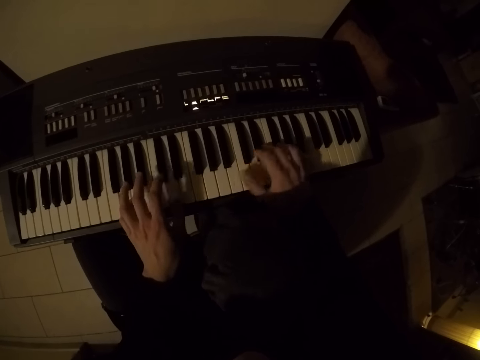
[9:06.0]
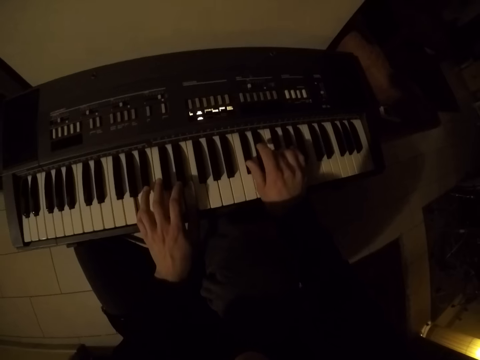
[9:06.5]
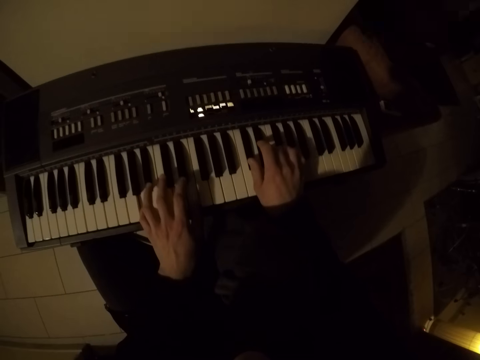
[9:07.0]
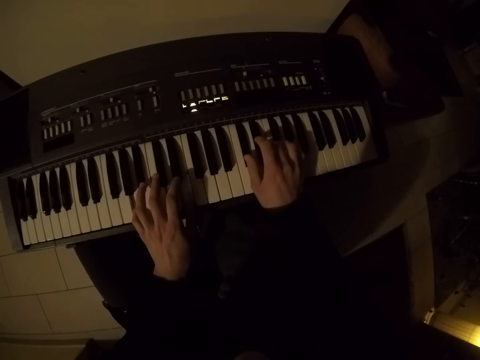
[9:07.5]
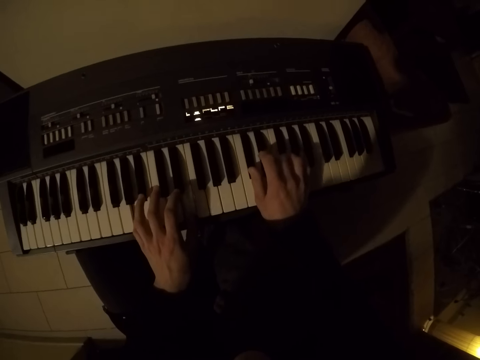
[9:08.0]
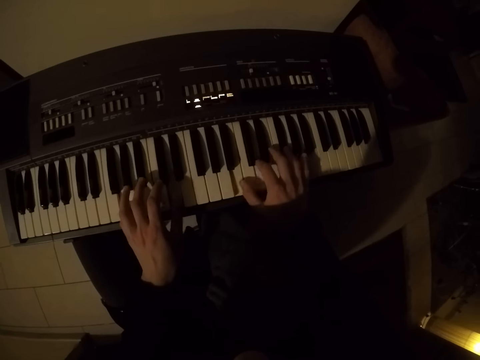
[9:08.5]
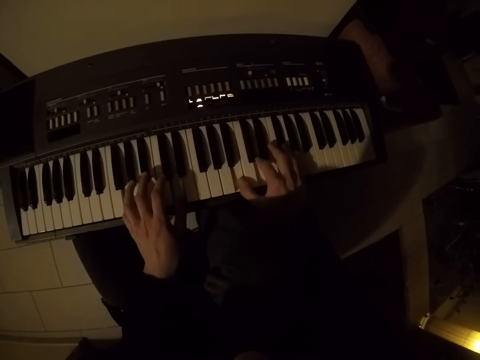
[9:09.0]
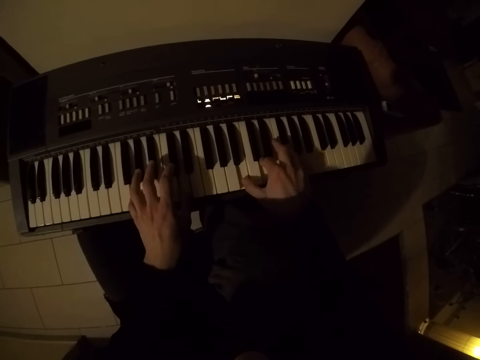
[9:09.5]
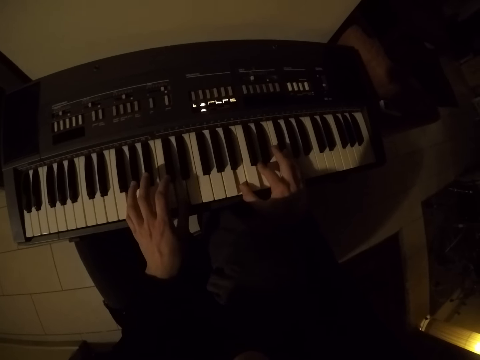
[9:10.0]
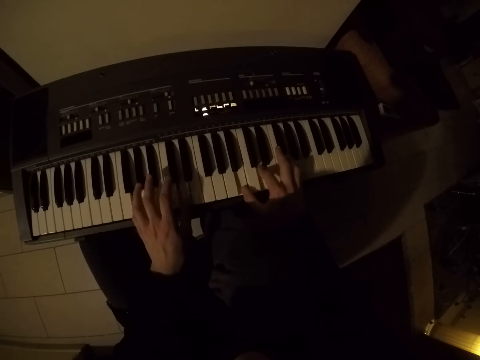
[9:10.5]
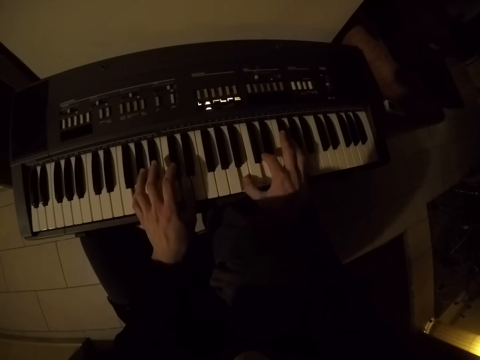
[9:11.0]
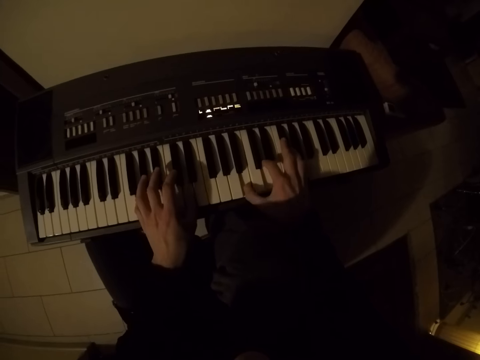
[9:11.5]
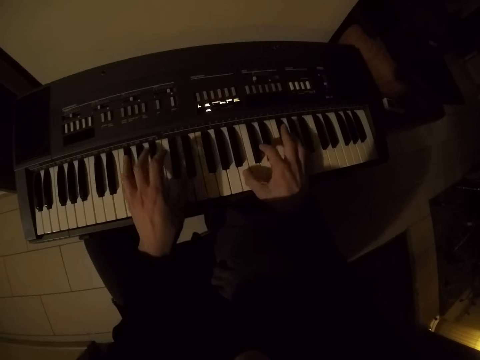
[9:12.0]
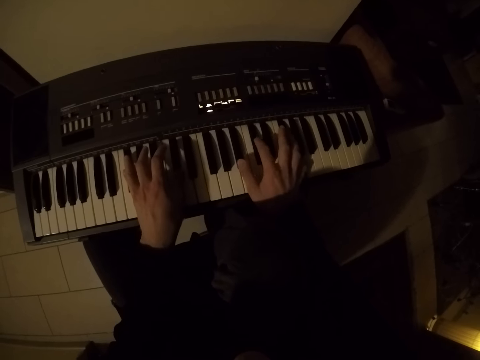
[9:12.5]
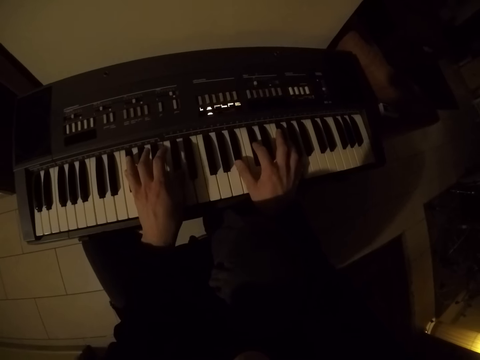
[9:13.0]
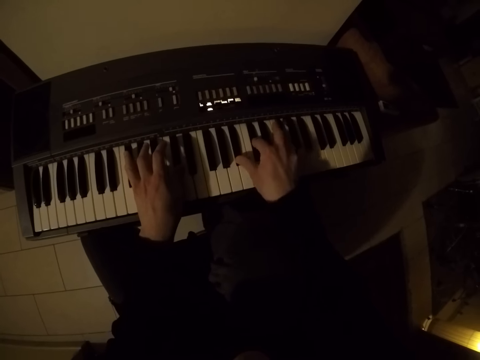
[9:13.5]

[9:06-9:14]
The camera wearer moves his feet on a chair. He plays a piano with both hands.

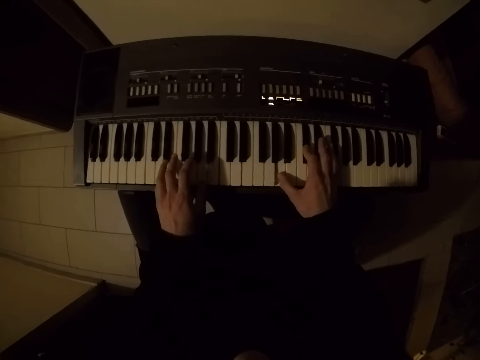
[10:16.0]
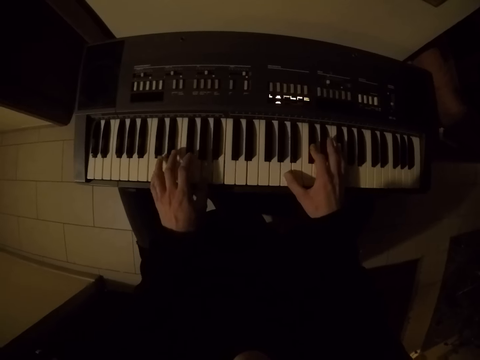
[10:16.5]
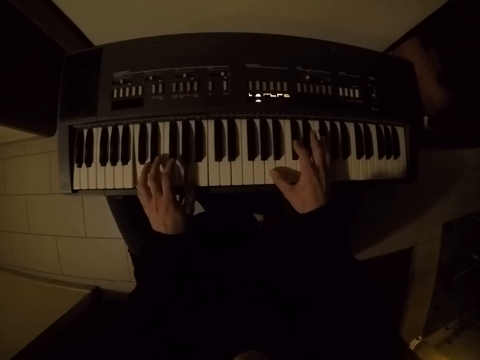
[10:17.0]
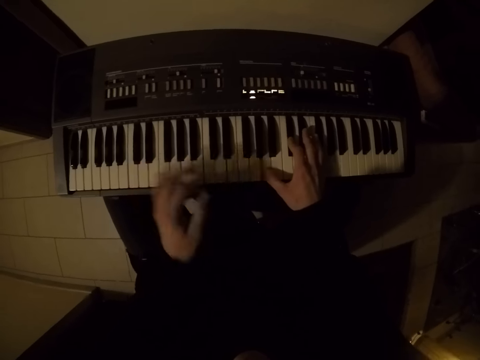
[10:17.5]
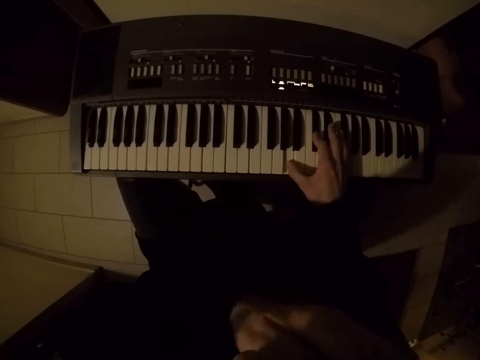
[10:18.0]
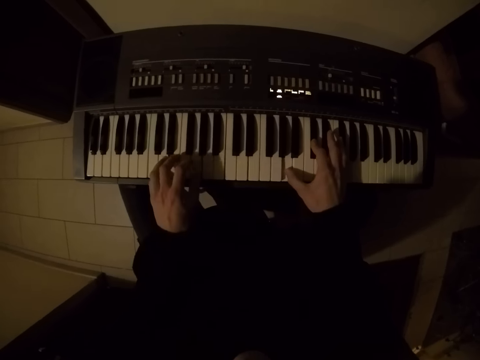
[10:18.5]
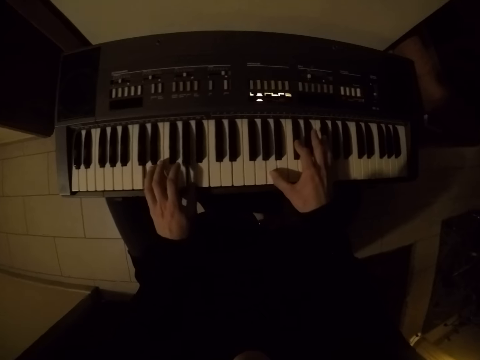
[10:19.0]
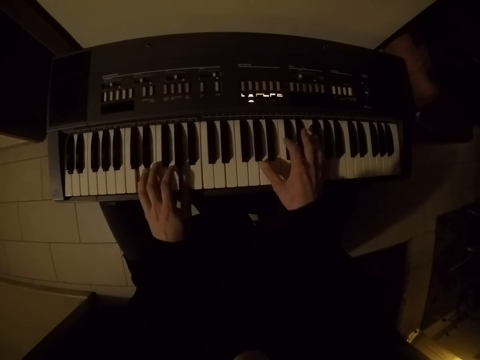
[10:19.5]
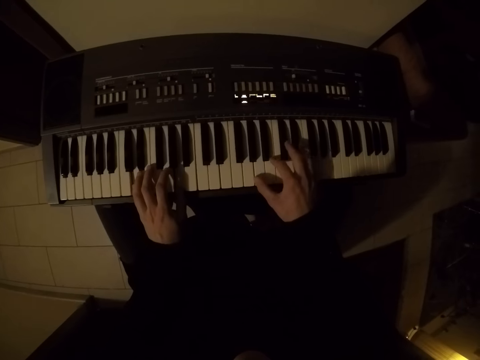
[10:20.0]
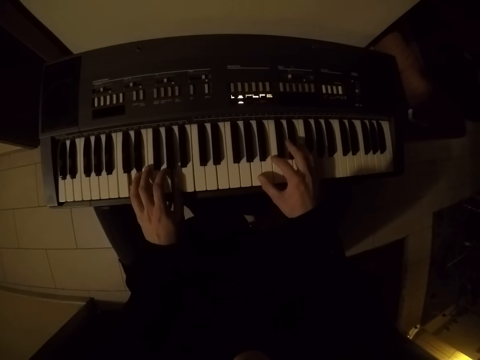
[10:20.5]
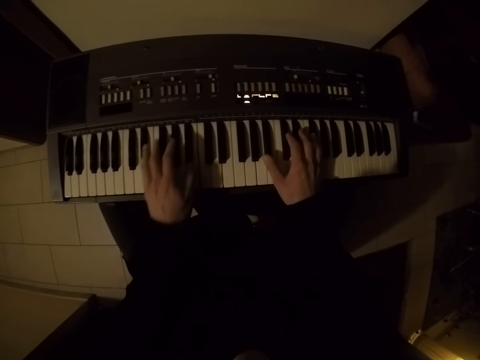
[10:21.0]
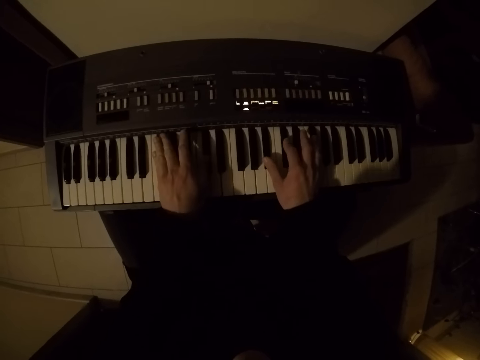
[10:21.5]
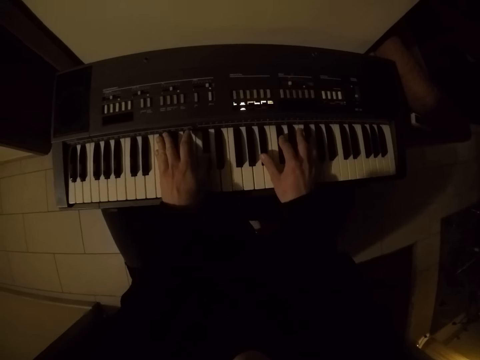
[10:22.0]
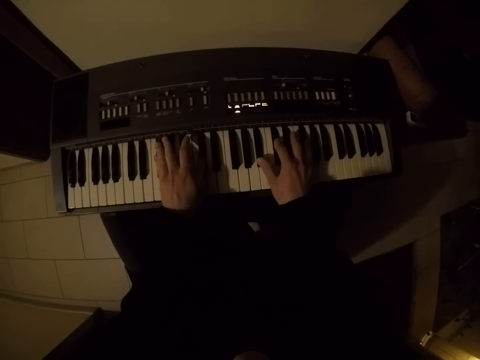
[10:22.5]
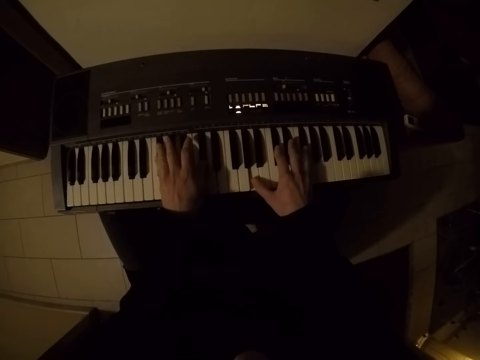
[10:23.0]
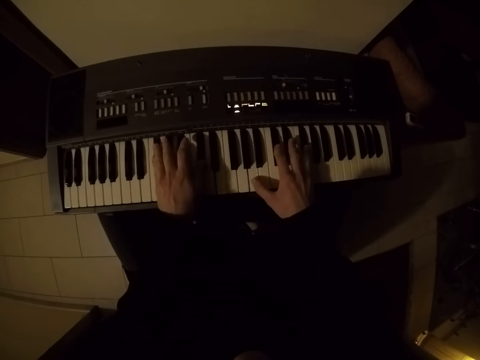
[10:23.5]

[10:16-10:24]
The camera wearer touches his nose with his left hand. He folds his hand. He places his left hand on the piano. He plays the piano with both hands.

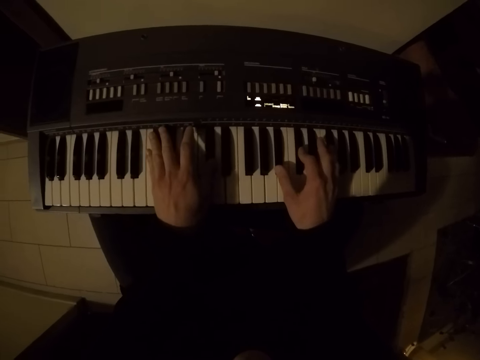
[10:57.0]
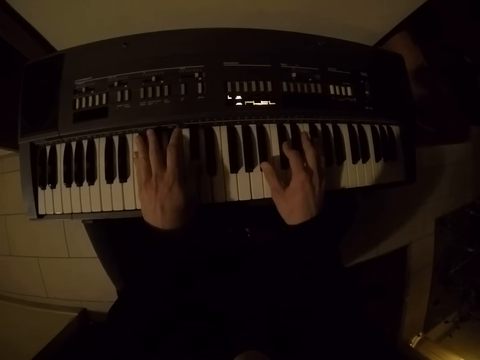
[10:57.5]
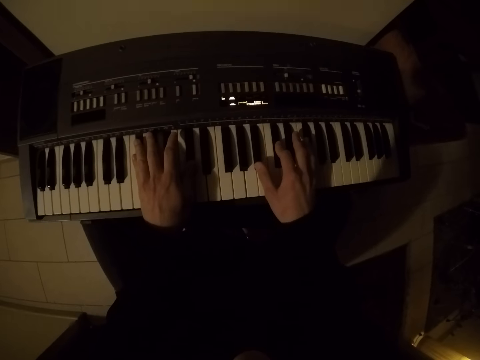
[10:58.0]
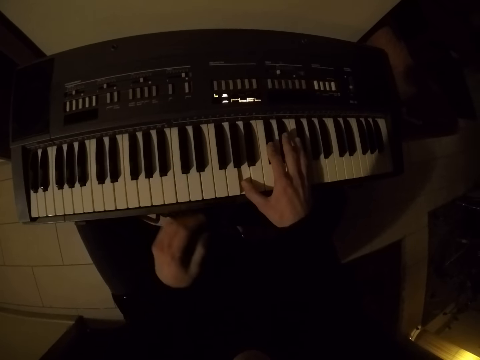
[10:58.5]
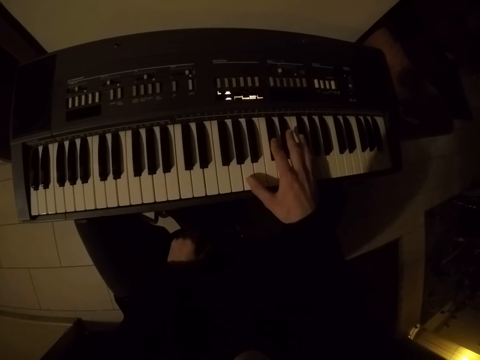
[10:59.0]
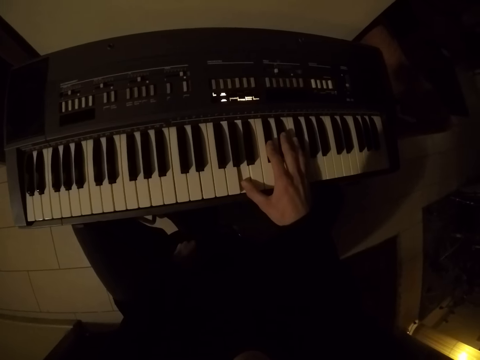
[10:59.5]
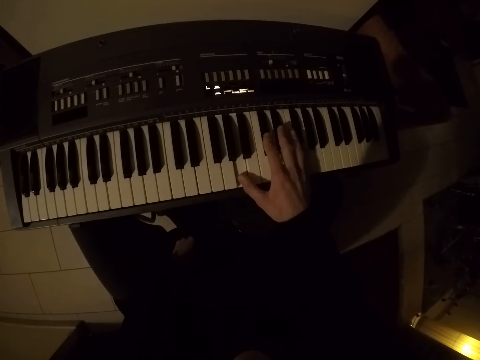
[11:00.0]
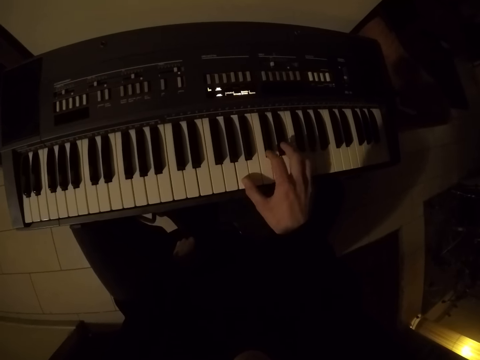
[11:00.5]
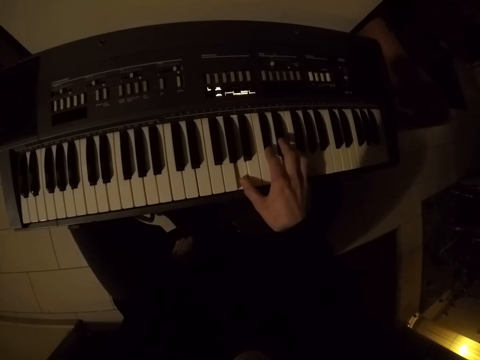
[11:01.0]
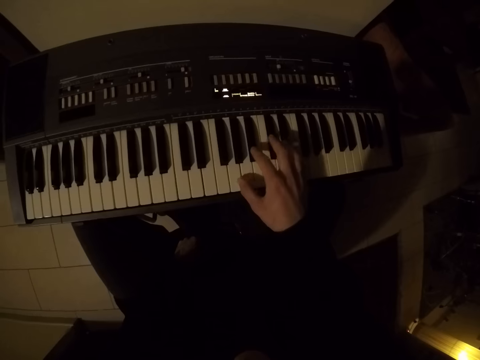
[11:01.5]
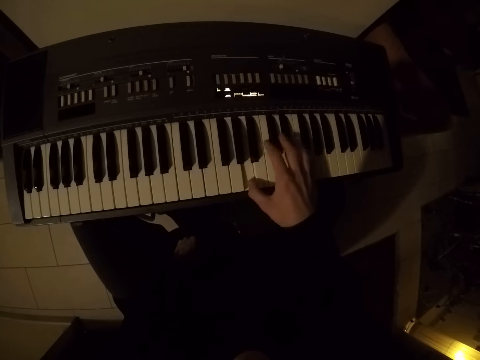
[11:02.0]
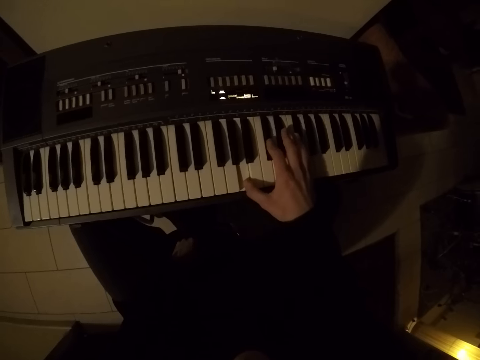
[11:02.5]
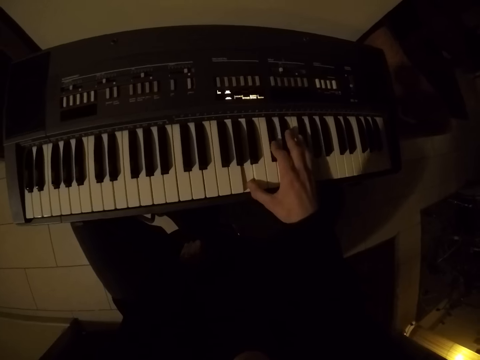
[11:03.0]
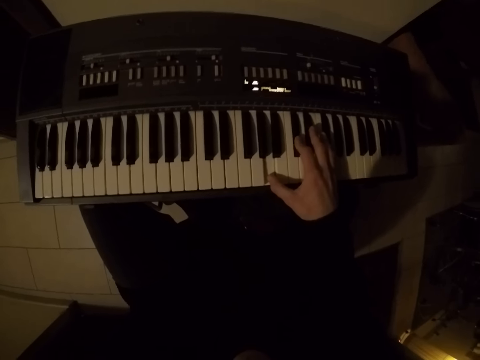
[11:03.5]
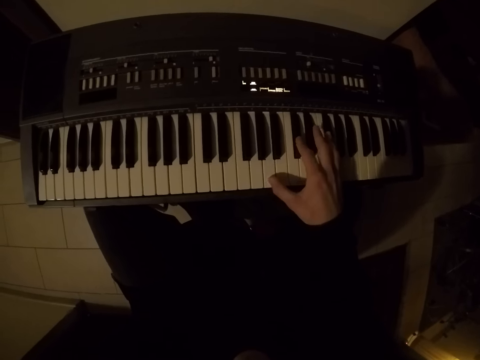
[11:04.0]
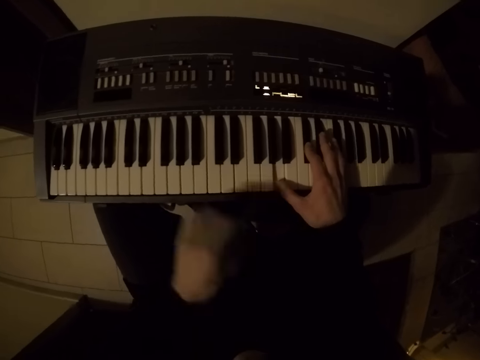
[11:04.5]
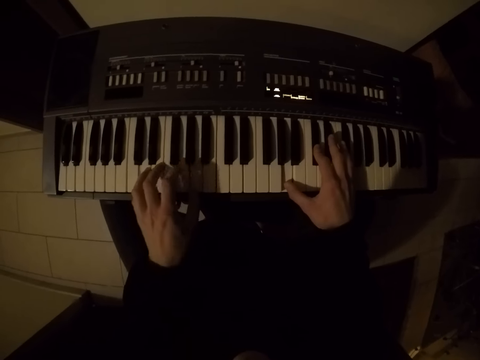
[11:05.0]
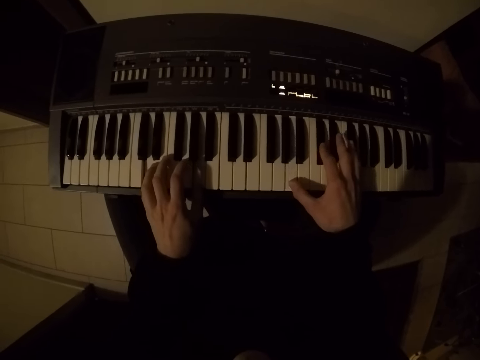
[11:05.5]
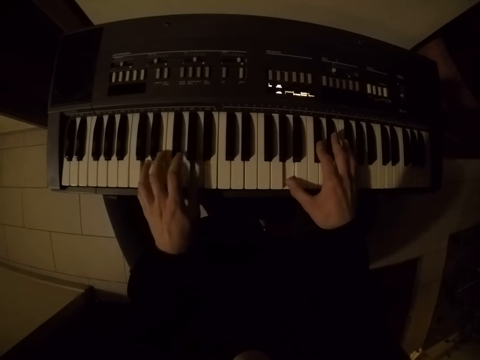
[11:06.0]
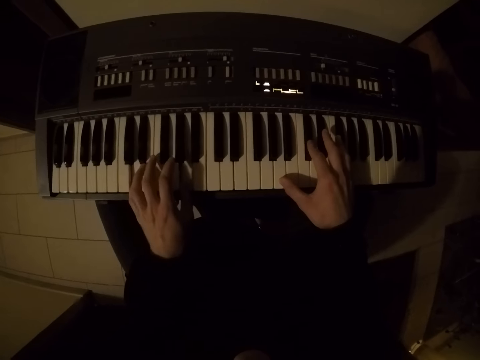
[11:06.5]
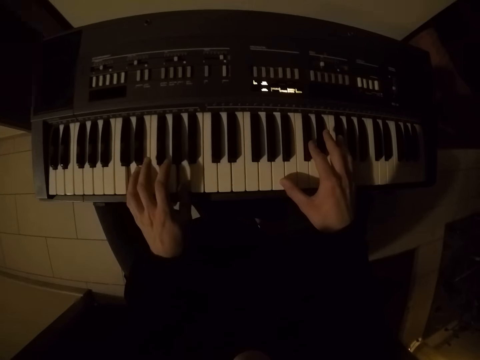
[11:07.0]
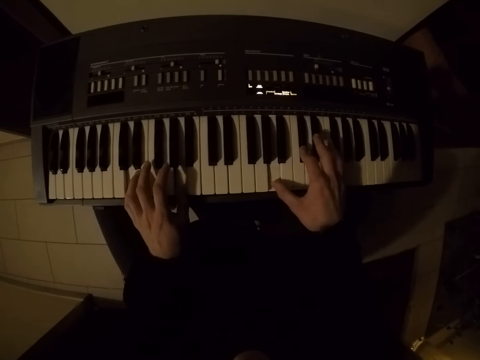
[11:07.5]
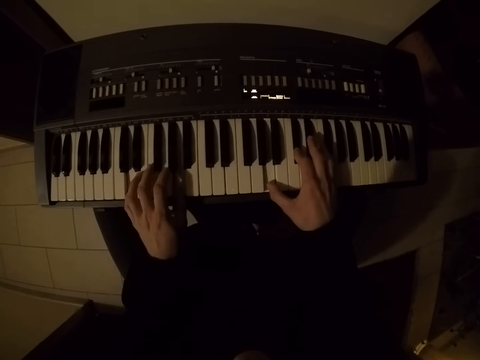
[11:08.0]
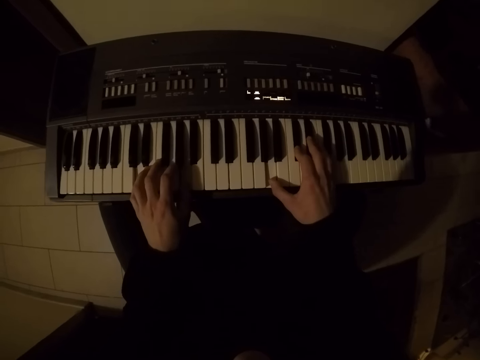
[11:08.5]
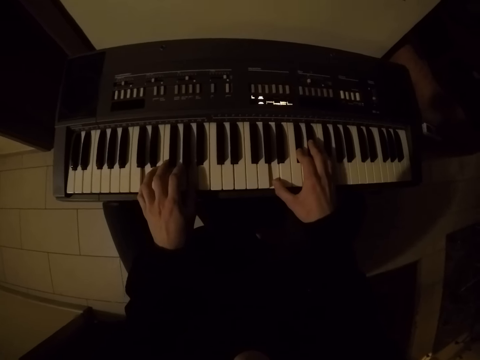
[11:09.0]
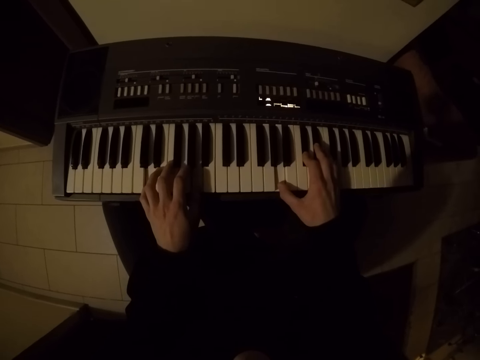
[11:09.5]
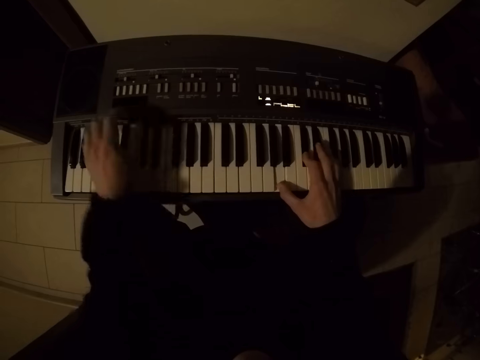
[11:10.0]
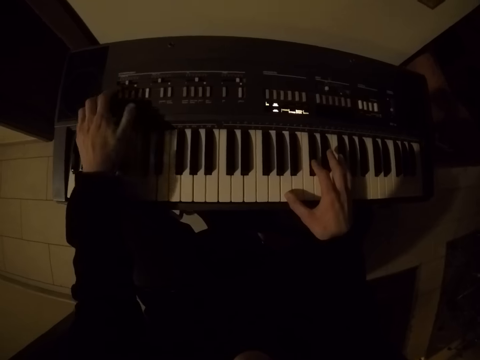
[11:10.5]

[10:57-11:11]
The camera wearer removes his left hand from the piano. He plays the piano with his right hand. He places his left hand on the piano. He plays the piano with both hands.
